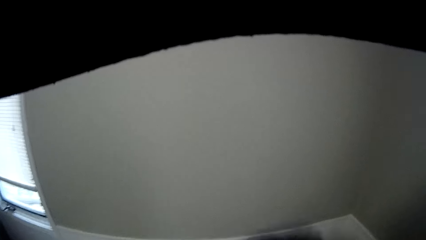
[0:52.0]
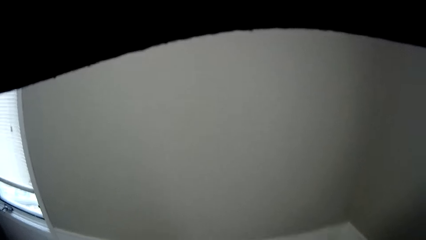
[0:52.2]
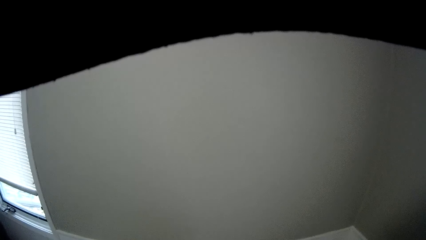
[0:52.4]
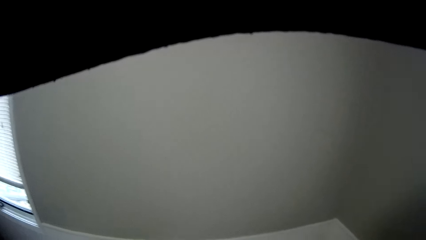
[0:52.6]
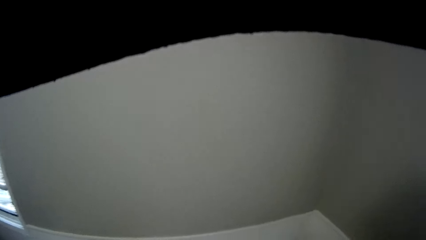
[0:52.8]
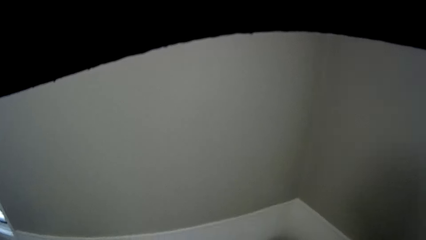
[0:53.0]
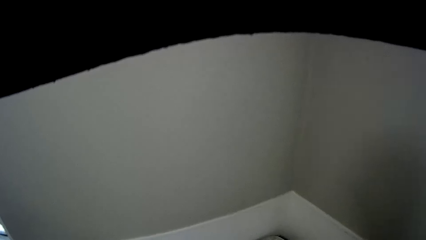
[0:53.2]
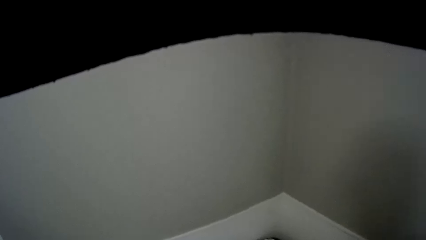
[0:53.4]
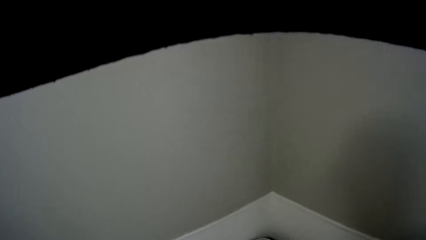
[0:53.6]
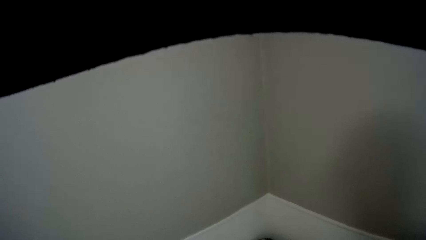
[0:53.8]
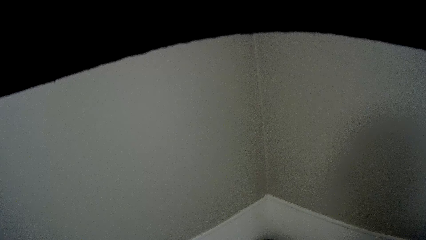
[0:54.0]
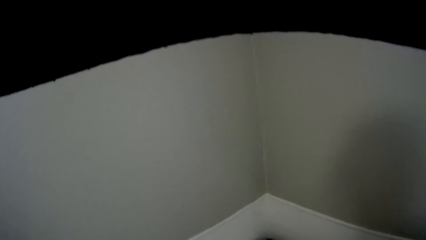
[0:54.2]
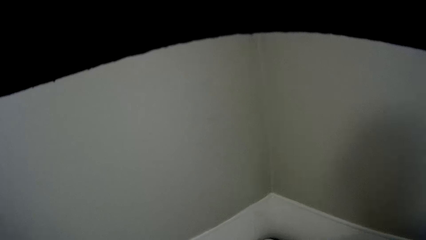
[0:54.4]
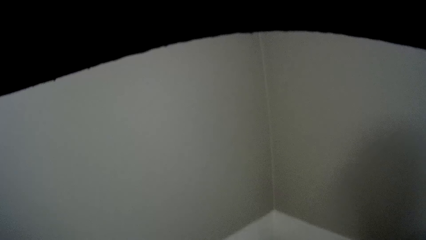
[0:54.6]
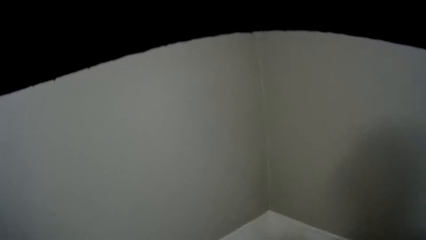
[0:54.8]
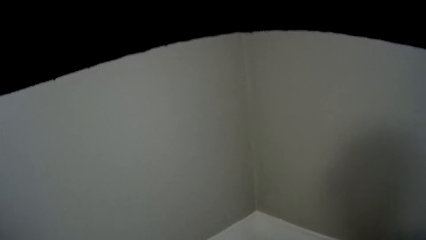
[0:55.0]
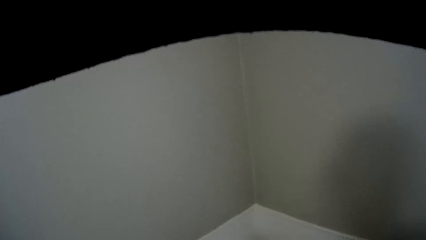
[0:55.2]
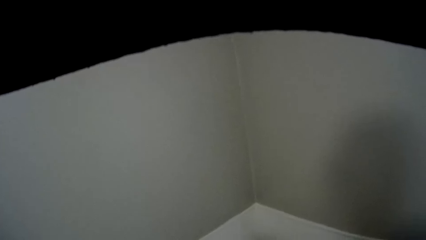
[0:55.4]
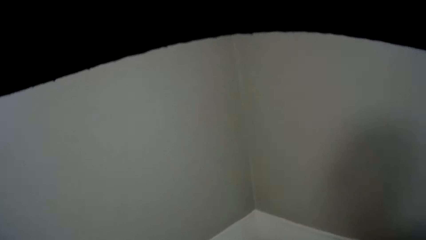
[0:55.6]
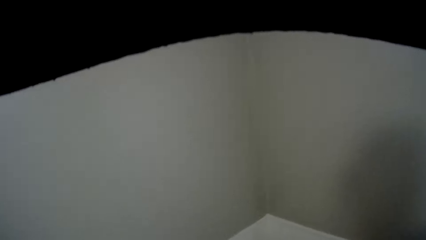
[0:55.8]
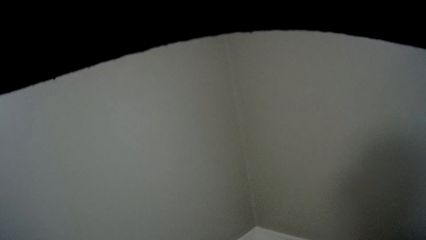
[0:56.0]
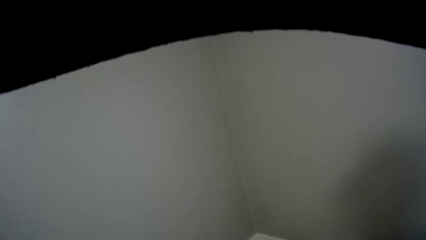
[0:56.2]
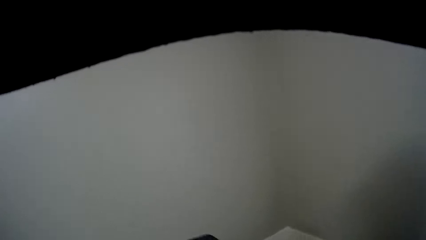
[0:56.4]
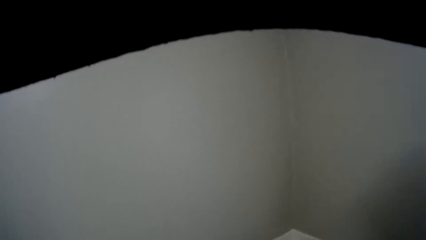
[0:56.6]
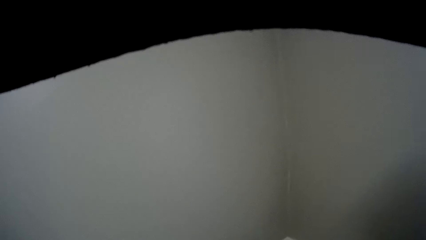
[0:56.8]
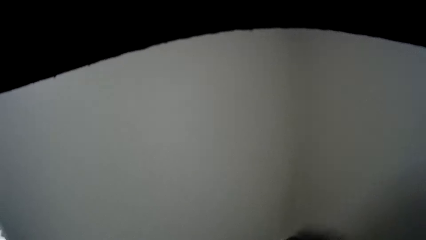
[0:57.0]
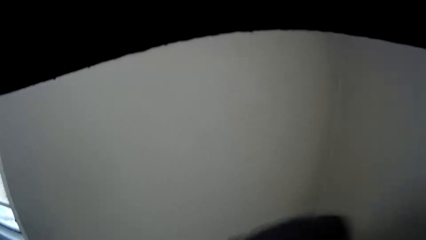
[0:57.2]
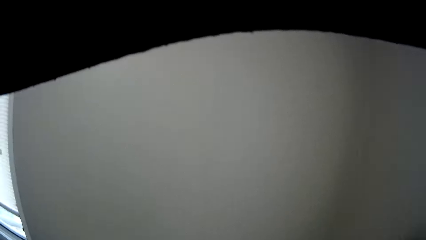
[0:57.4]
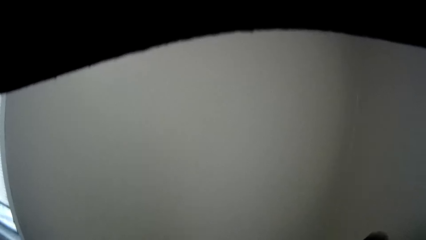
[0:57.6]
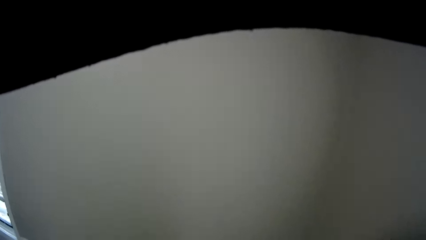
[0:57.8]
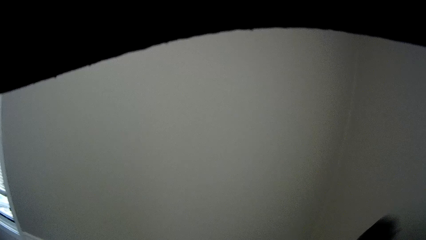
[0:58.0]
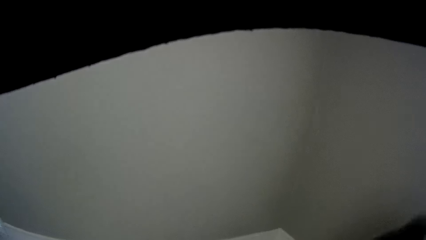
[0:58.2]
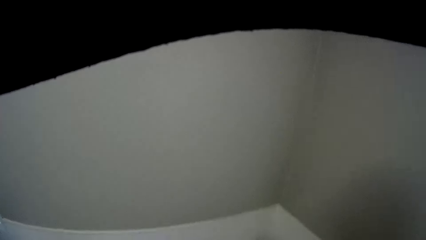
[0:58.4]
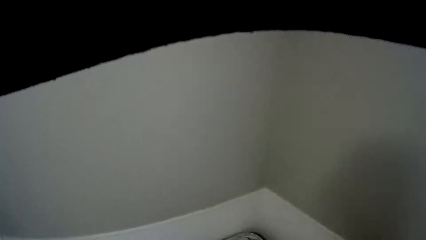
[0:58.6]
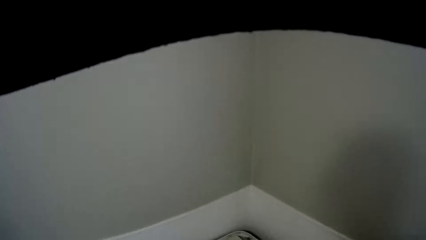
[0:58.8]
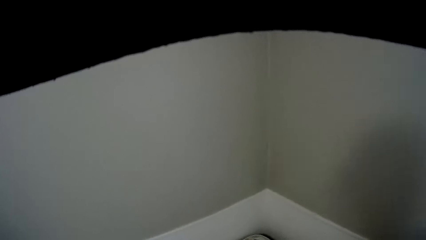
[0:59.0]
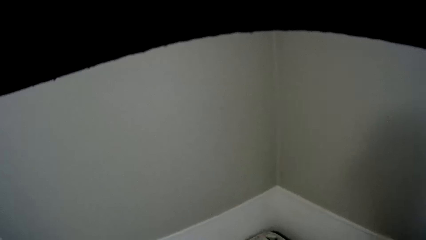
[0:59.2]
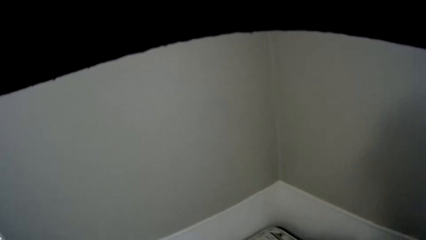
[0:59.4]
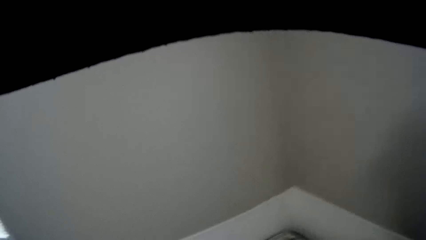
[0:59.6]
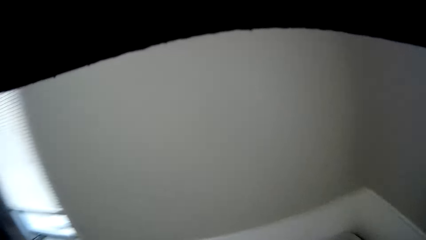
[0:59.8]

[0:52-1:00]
The camera wearer holds a cloth. They walk in the bedroom.

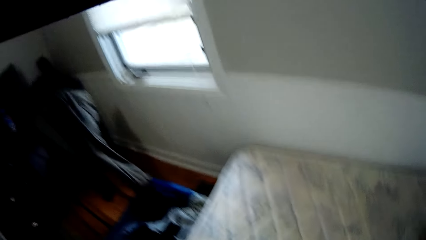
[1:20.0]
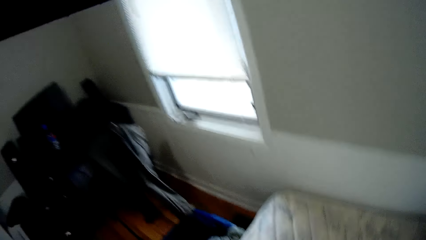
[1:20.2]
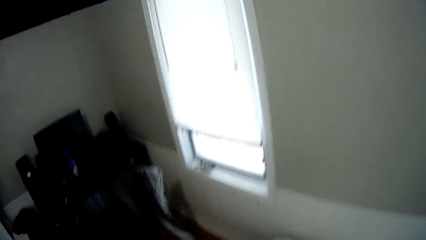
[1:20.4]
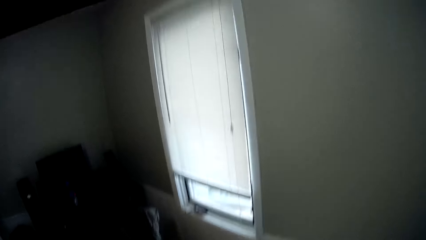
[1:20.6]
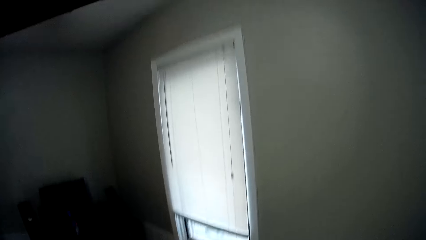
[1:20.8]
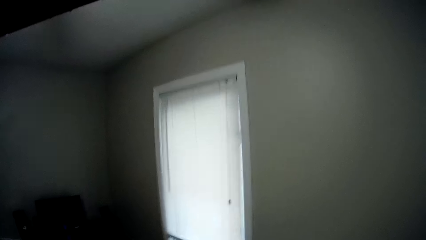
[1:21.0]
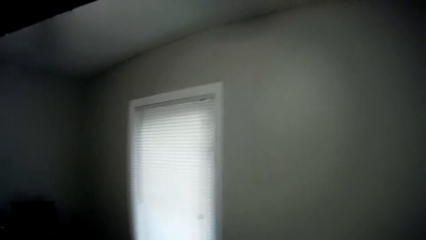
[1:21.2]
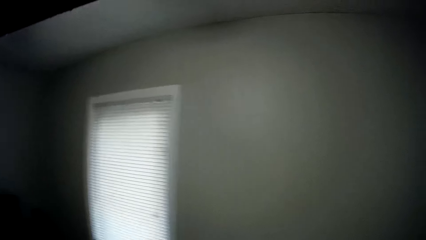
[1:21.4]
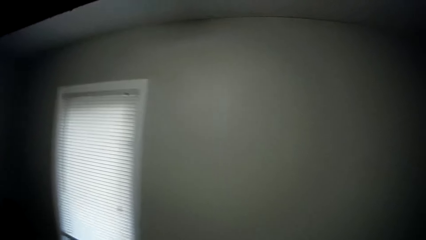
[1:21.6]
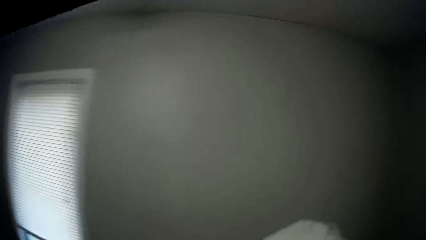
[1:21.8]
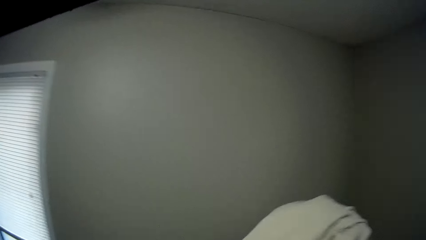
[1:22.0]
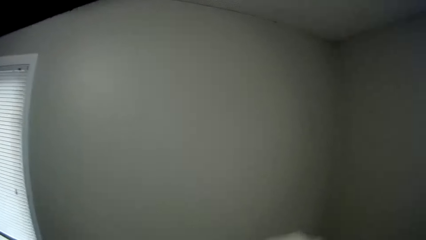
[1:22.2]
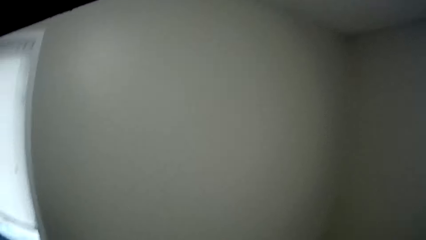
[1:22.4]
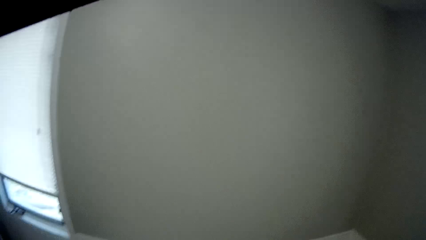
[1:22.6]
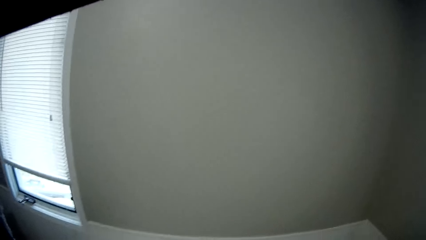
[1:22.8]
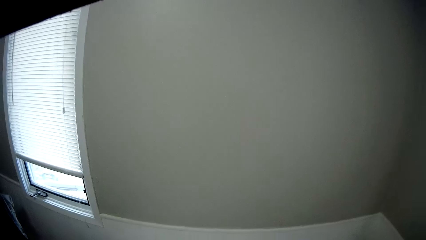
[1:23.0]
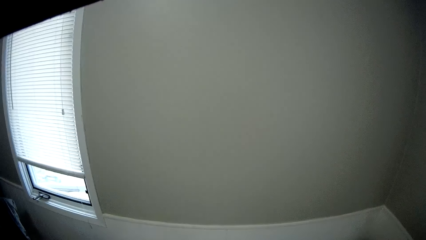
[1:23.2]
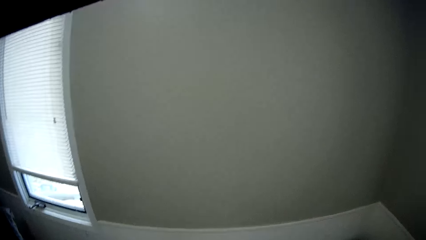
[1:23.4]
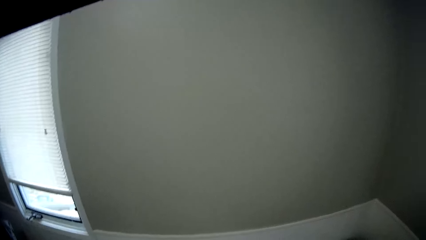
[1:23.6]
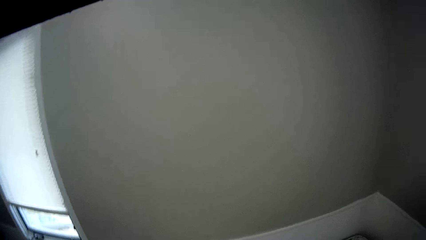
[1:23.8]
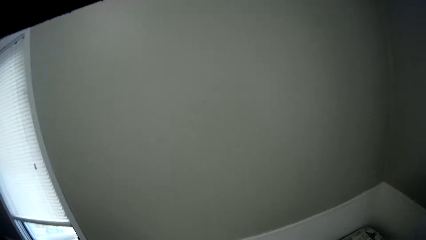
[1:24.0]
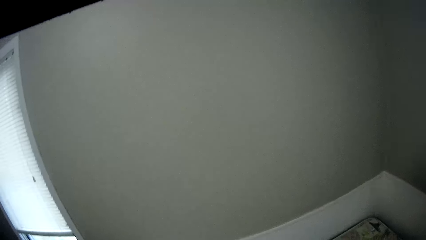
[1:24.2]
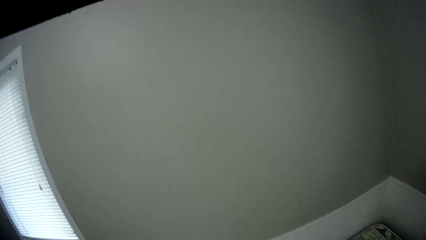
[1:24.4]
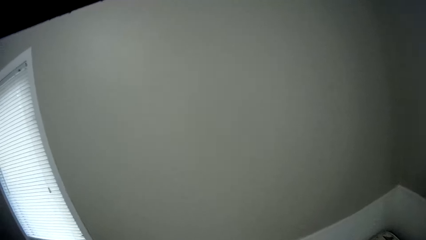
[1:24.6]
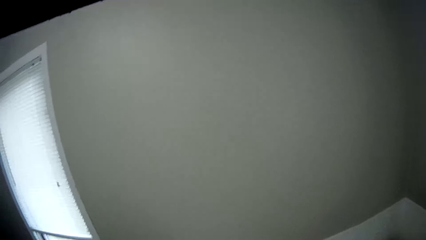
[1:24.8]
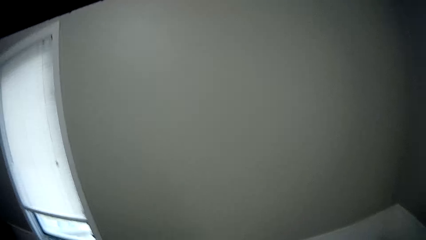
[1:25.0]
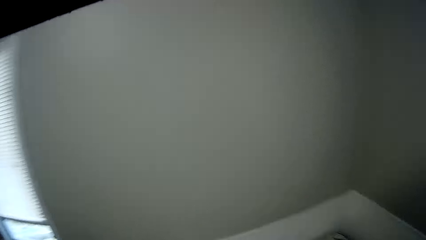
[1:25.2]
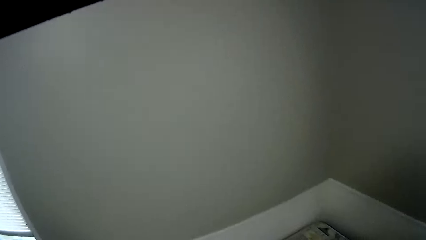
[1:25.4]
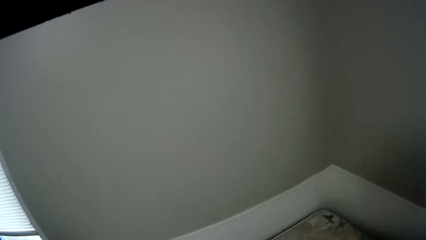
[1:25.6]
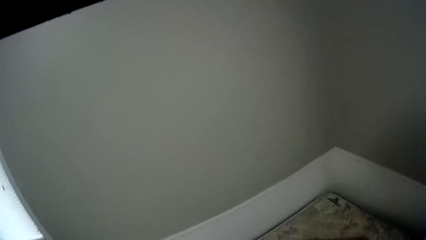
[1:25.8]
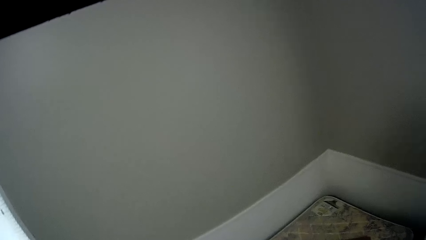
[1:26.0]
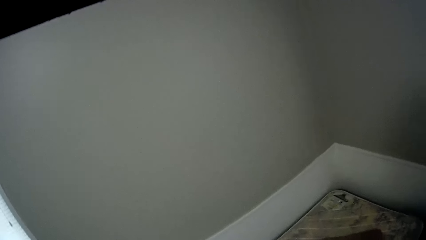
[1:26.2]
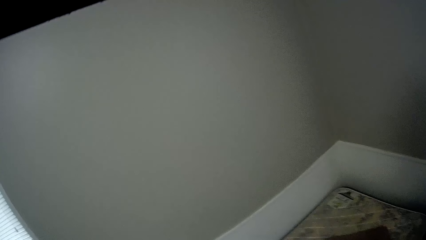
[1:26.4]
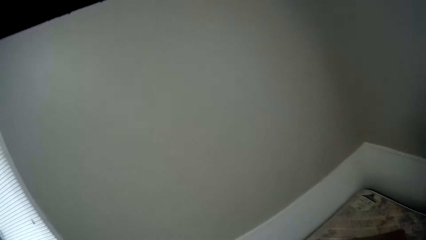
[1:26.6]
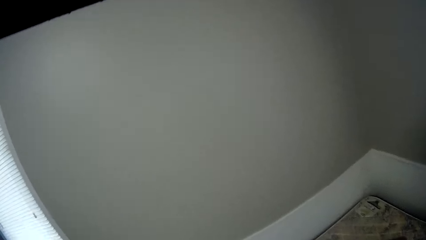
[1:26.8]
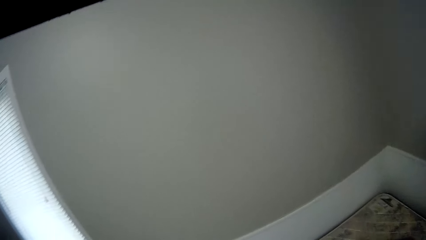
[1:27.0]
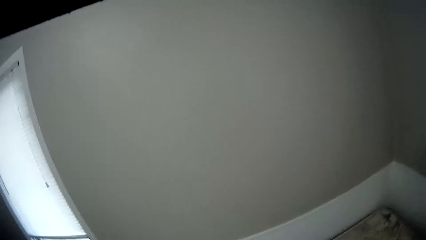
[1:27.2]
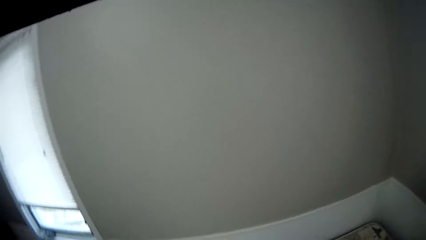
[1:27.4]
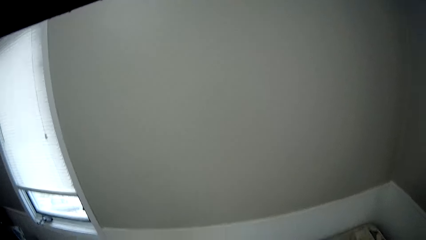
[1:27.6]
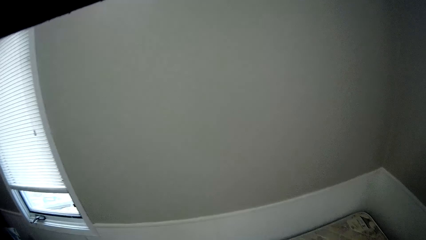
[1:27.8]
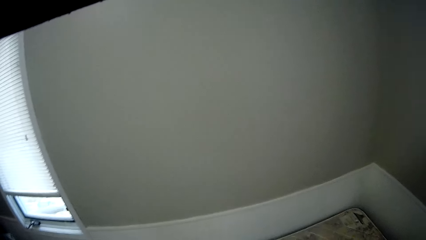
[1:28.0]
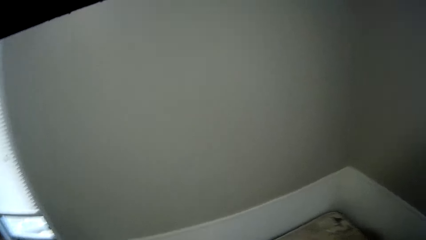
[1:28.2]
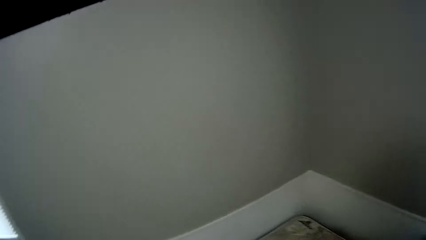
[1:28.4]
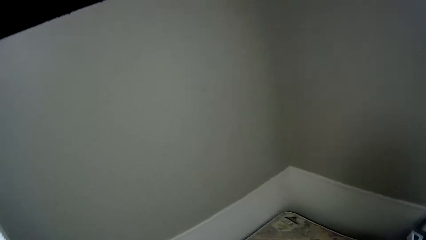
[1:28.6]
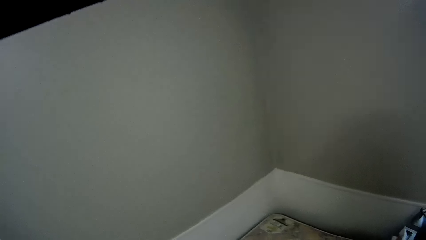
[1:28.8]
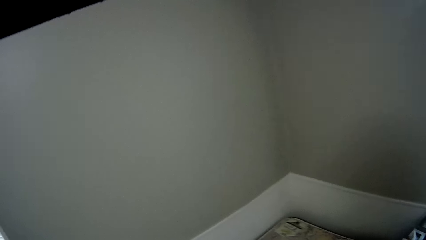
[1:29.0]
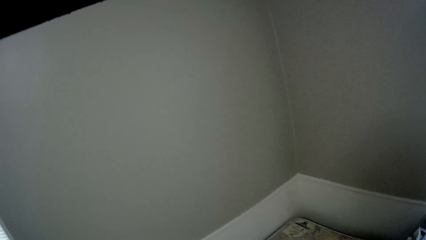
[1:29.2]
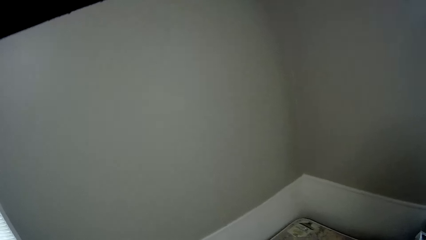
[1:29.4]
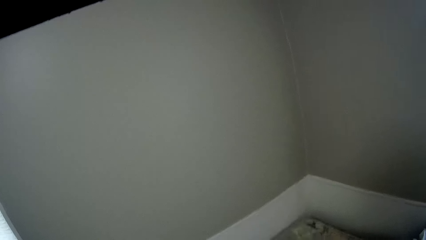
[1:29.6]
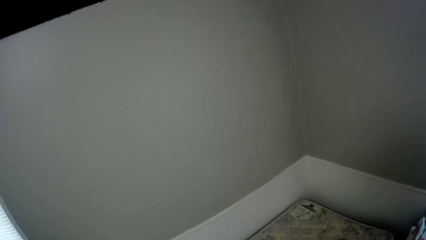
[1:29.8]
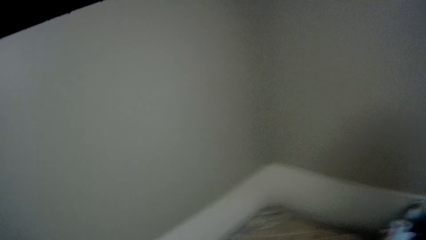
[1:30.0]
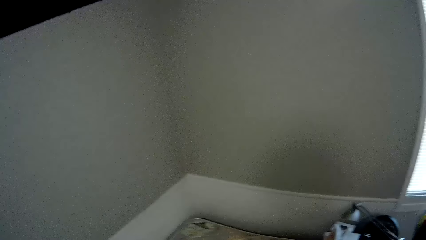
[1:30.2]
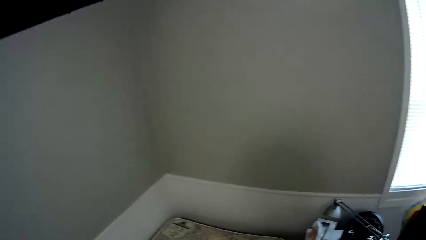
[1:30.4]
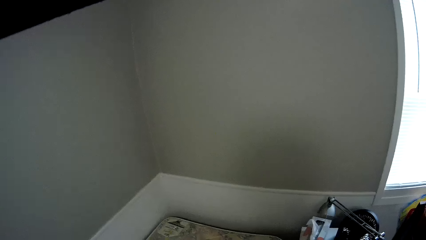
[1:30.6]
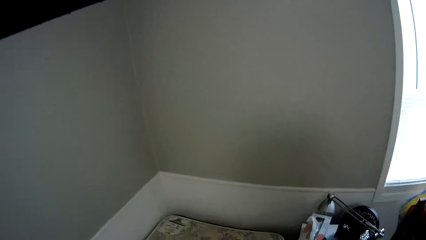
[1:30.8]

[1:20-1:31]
The camera wearer walks in the bedroom. They lift the white cloth. They walk in the bedroom.
